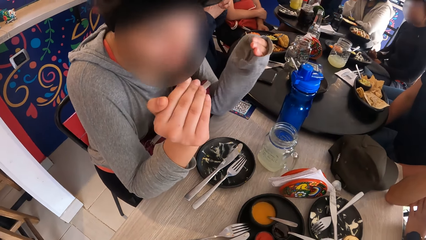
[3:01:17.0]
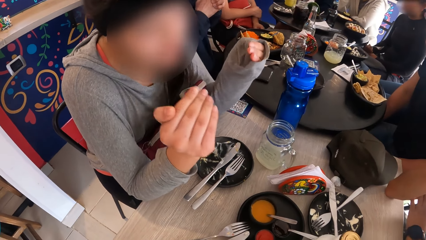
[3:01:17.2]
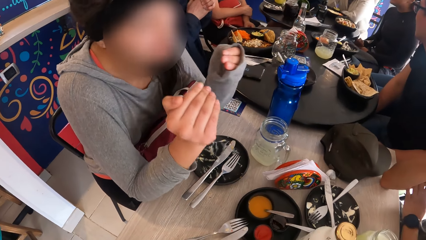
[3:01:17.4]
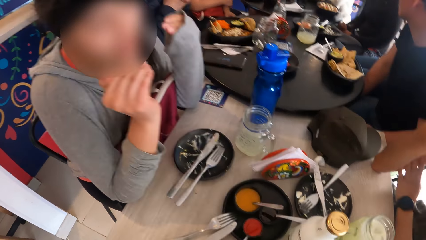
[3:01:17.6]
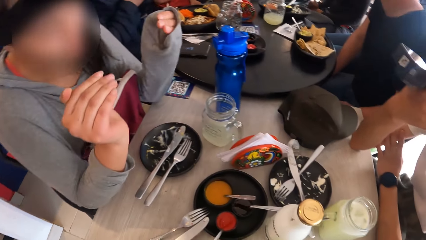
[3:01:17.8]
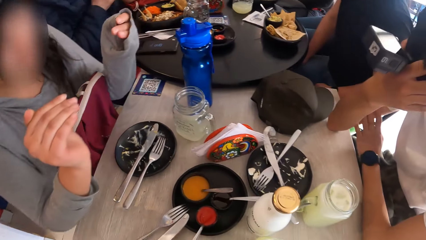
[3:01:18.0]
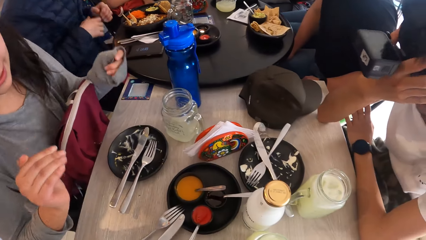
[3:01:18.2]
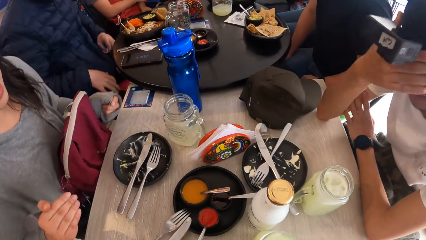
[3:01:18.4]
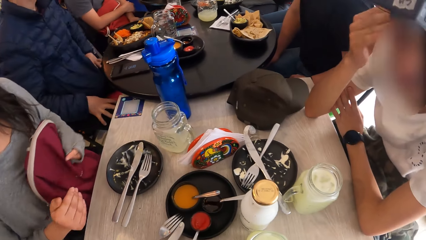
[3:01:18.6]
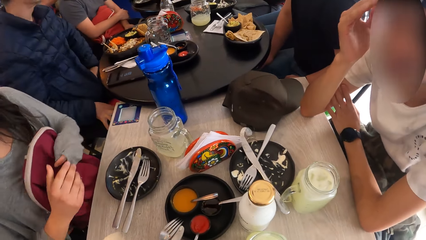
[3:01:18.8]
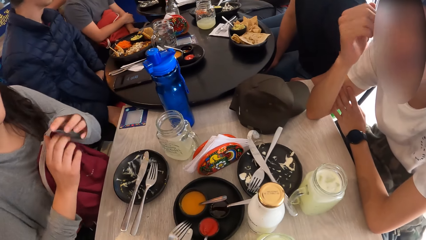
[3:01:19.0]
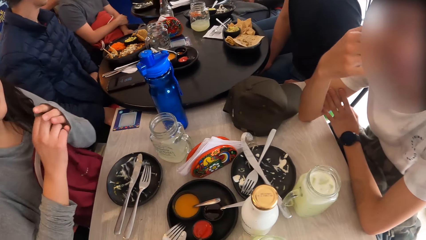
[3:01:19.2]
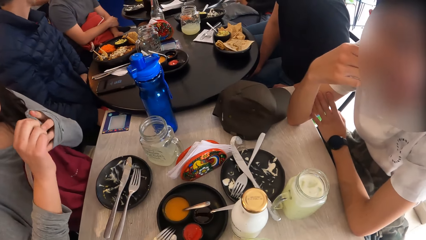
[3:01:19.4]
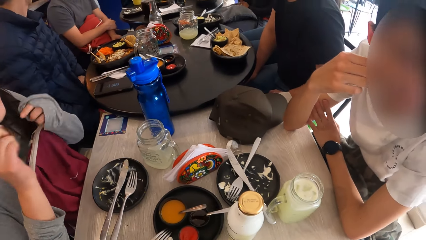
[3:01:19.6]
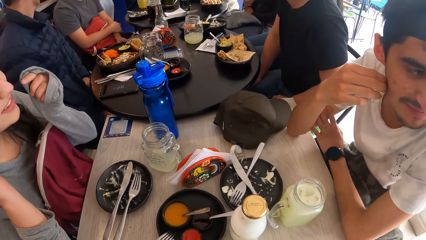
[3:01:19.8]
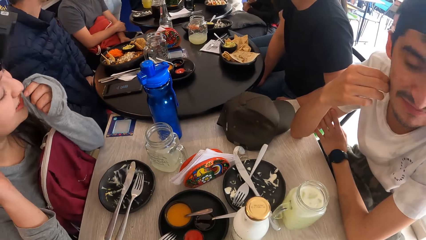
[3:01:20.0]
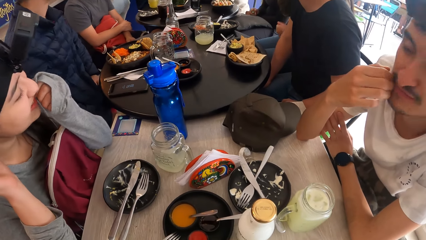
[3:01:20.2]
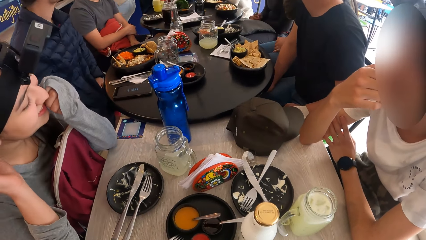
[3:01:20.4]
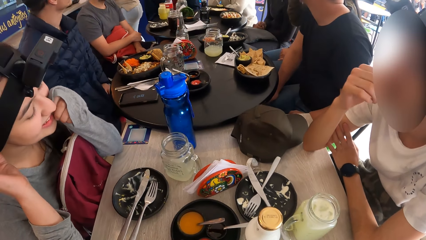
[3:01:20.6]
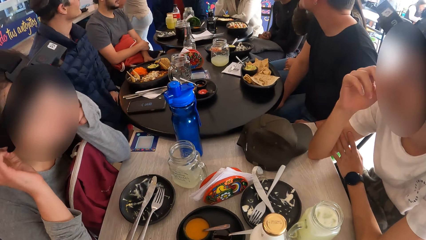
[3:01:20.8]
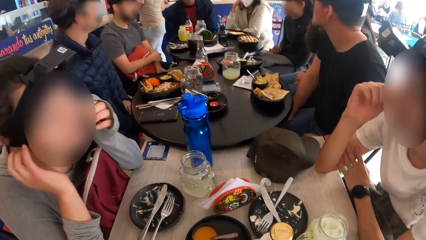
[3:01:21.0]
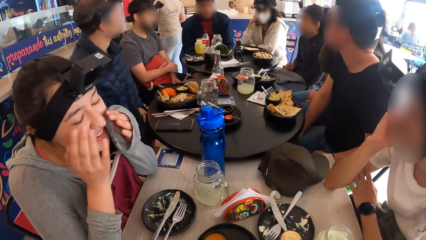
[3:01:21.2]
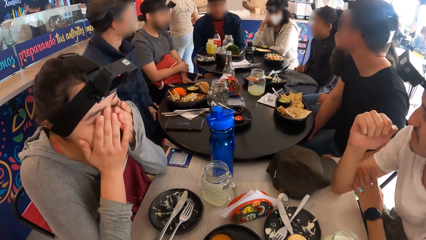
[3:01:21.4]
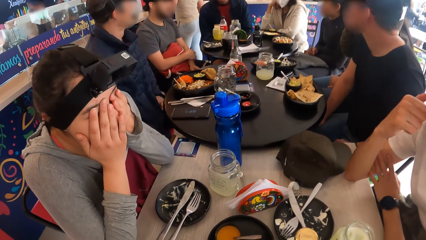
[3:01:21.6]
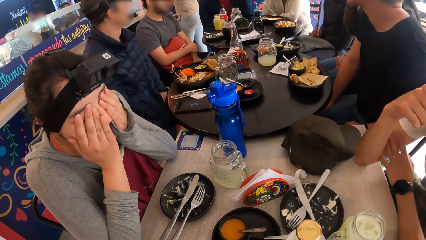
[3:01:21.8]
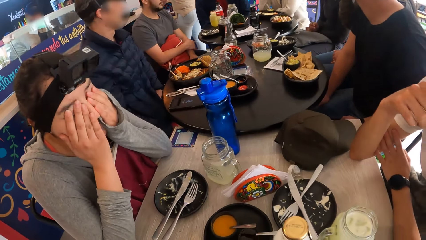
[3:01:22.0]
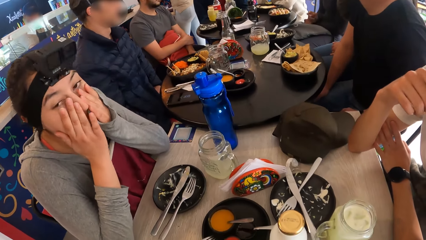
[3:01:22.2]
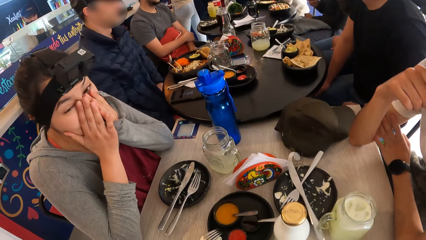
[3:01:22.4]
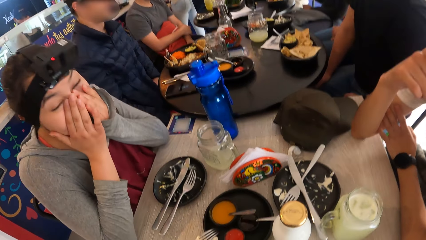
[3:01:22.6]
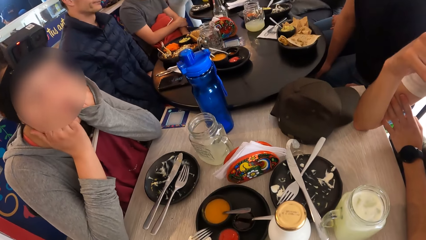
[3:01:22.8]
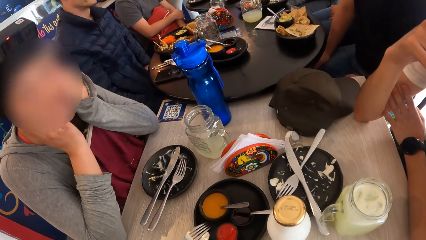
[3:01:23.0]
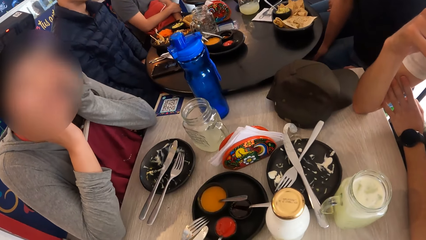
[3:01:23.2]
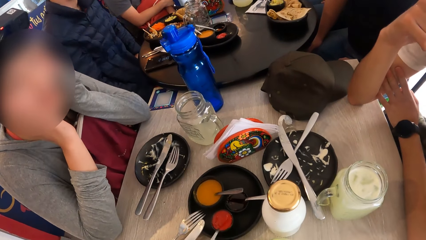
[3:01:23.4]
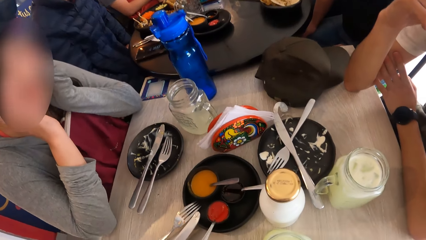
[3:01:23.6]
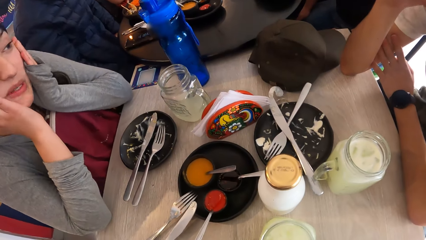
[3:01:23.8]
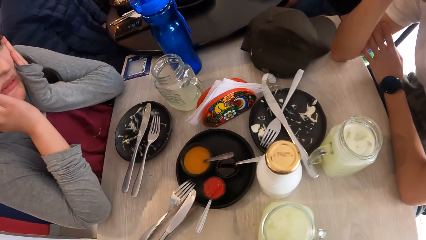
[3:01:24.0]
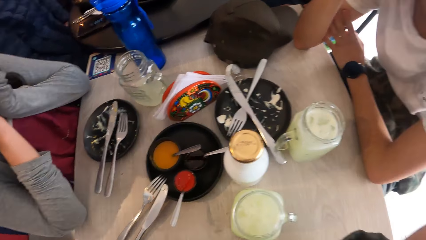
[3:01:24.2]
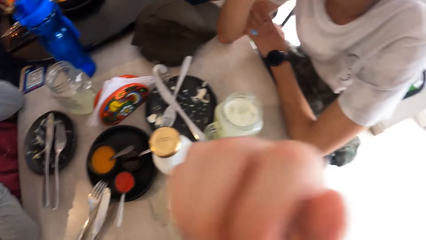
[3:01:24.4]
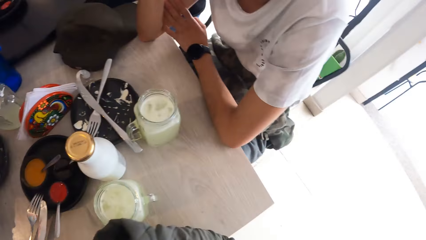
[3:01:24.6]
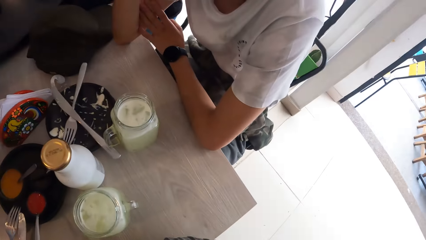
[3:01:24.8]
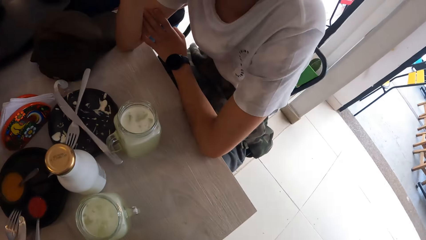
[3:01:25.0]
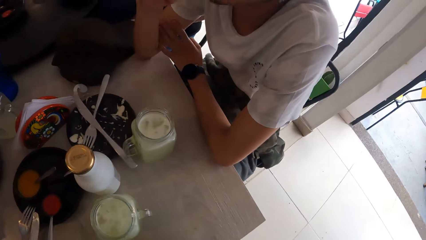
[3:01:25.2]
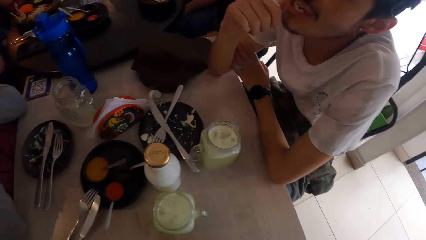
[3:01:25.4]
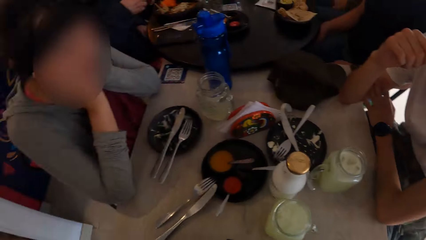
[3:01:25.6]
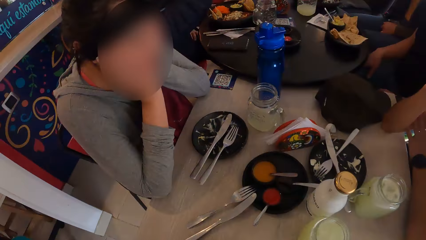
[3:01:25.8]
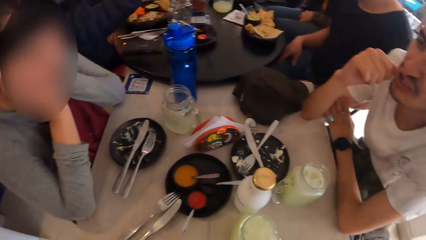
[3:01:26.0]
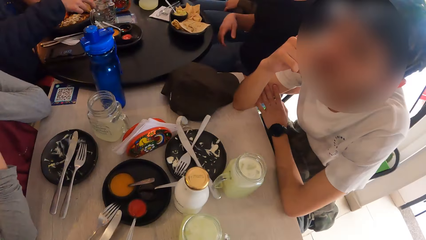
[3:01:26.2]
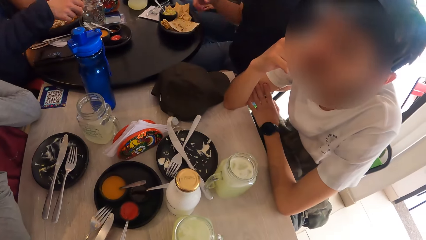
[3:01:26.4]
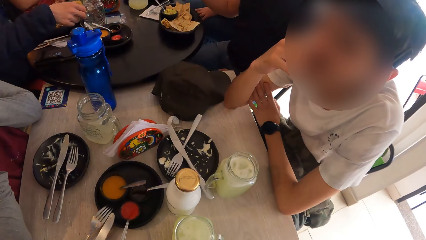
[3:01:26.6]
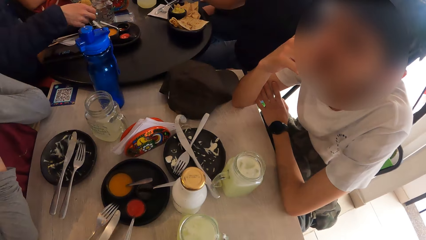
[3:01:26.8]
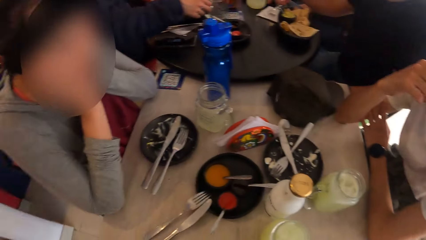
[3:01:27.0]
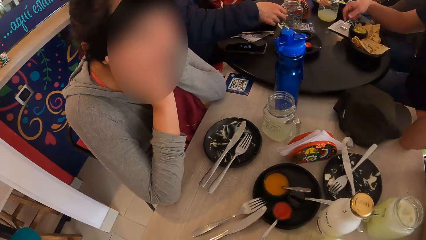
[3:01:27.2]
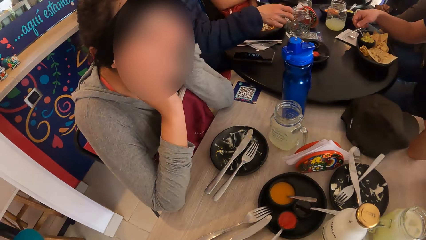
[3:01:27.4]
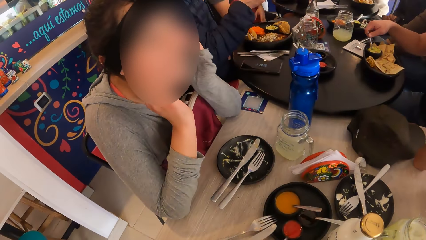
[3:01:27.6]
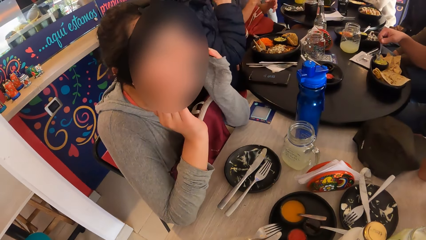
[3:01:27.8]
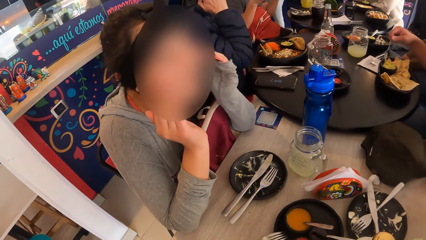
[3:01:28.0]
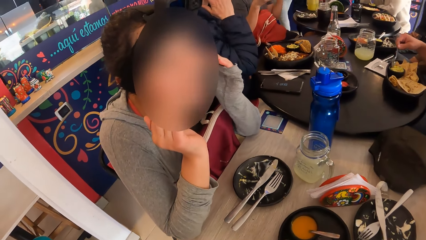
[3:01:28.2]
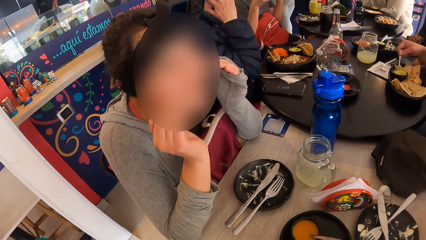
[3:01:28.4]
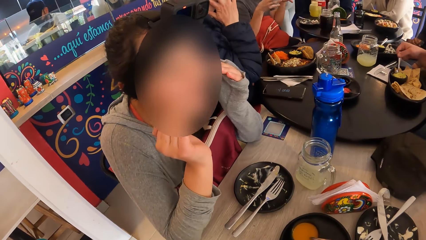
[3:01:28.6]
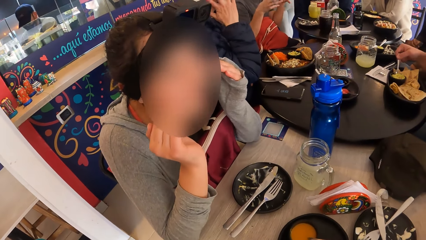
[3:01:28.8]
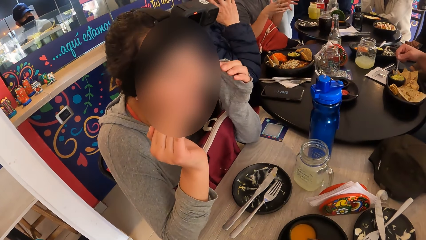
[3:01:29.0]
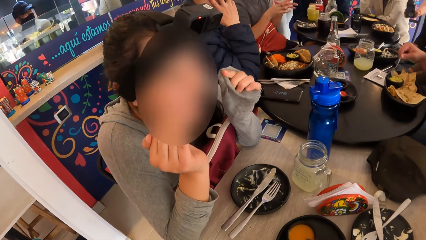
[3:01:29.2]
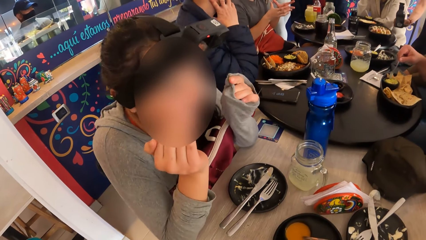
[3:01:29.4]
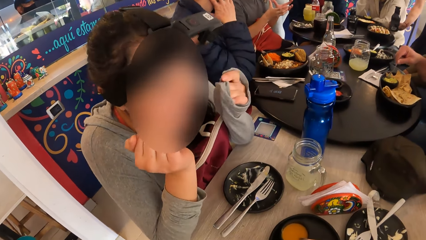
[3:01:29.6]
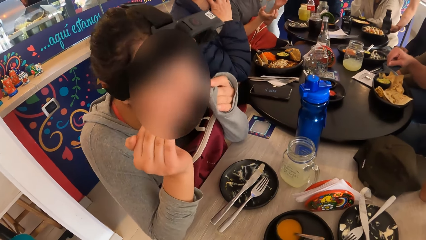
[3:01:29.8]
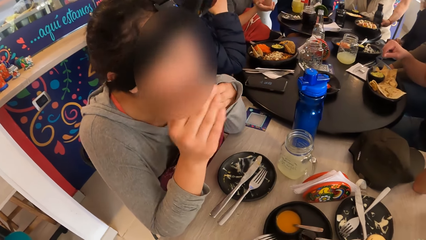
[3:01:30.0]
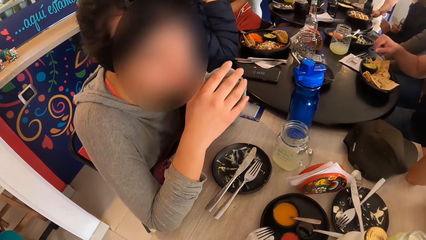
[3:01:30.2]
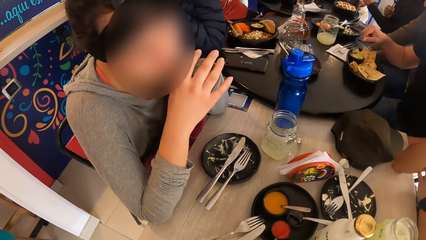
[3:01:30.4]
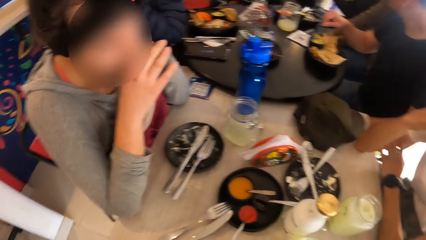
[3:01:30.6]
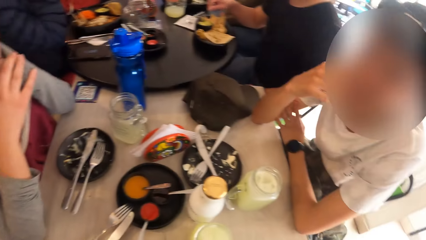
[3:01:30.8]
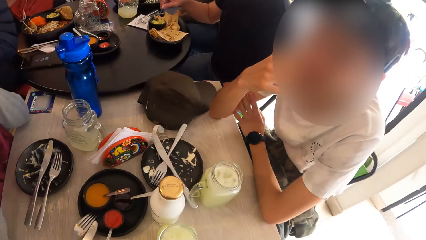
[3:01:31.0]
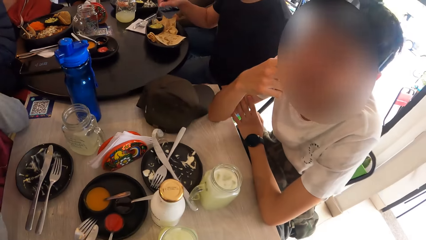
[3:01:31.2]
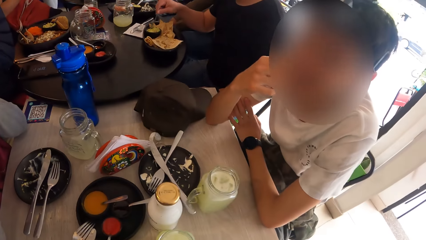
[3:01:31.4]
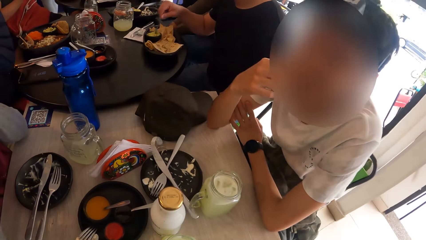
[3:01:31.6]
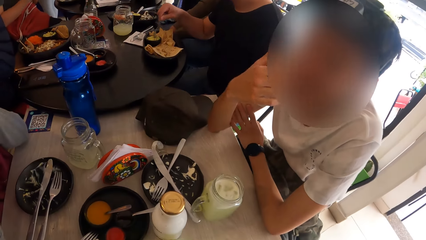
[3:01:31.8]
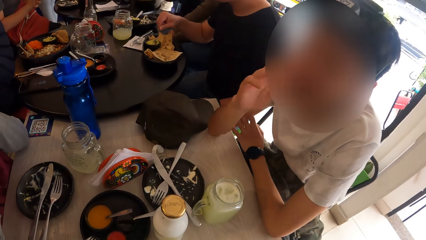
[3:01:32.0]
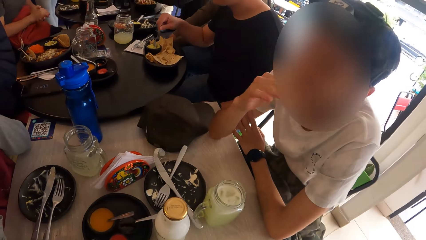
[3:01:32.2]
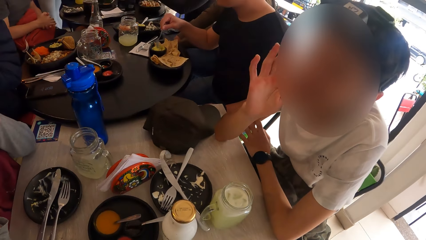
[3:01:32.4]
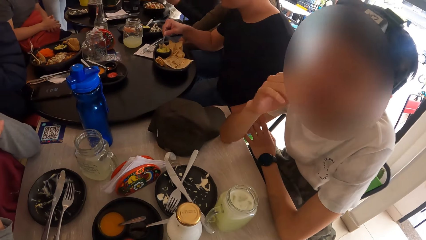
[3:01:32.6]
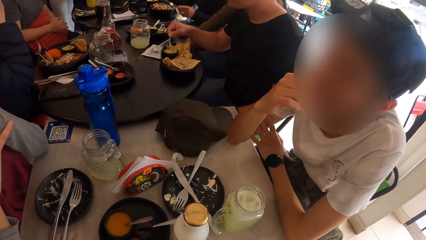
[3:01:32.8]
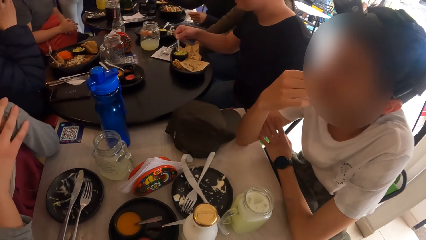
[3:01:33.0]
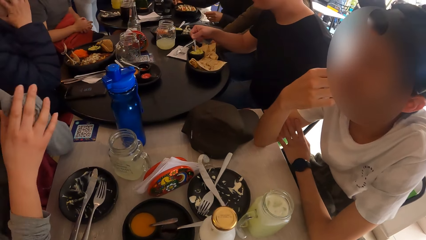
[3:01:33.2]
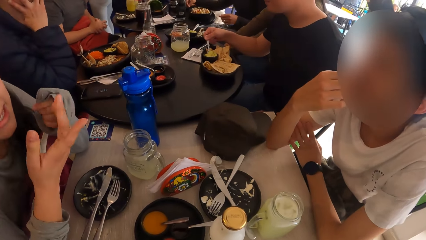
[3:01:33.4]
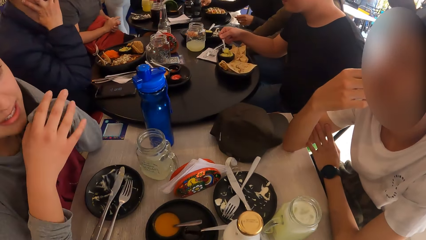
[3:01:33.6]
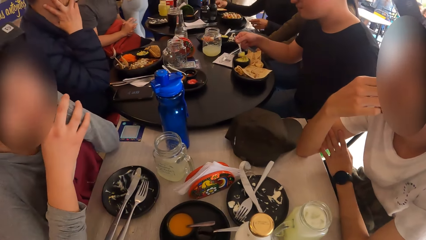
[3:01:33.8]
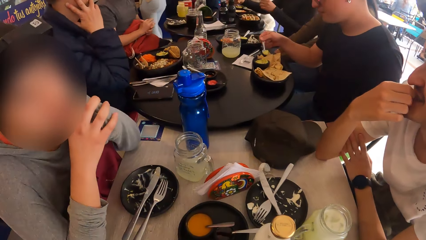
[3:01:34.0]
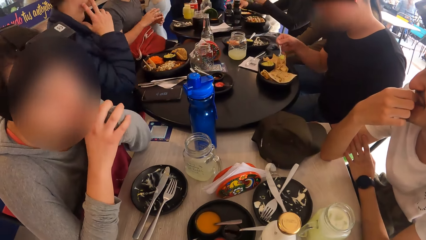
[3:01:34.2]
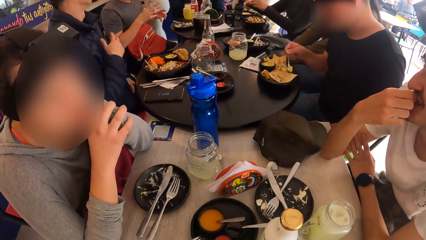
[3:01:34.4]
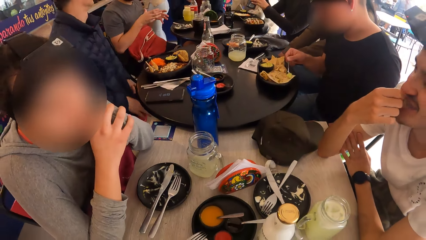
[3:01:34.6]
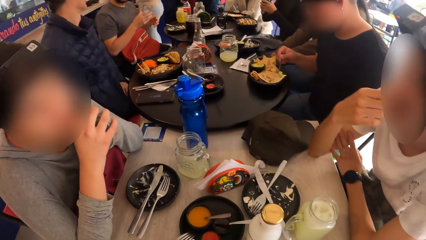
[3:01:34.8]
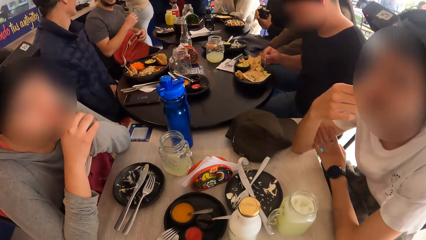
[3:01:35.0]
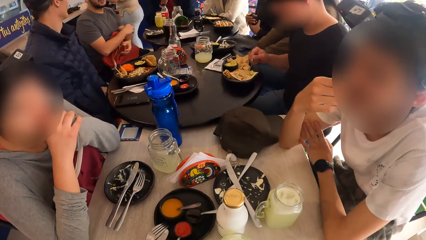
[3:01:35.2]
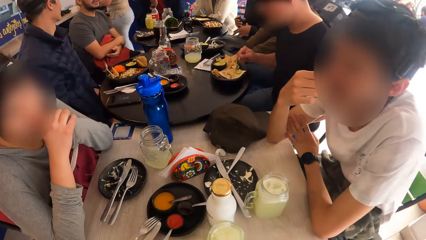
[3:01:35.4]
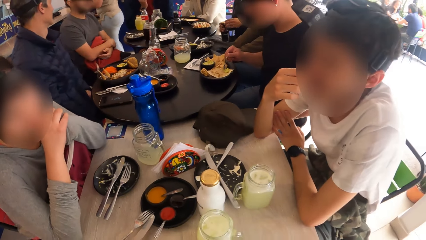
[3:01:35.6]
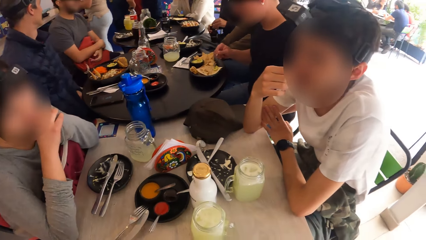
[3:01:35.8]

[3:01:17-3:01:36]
A person adjusts a camera. The person touches the face. A woman touches her face with hands. The camera wearer converses with the woman. They sway a hand. The person converses with the woman. Another person mixes salad with a spoon. The woman converses with the first person. The woman clasps her hands under her chin. The first person converses with the woman. The woman converses with the camera wearer.
